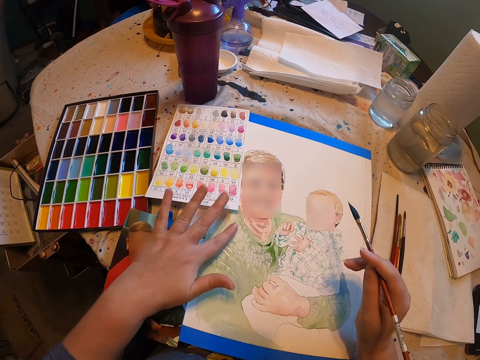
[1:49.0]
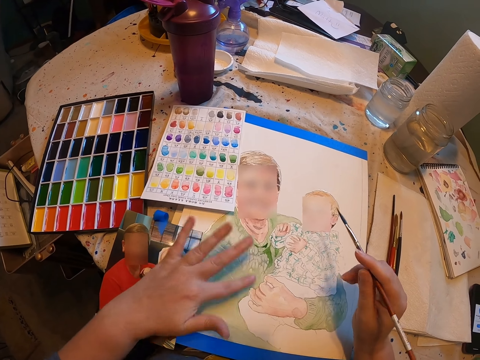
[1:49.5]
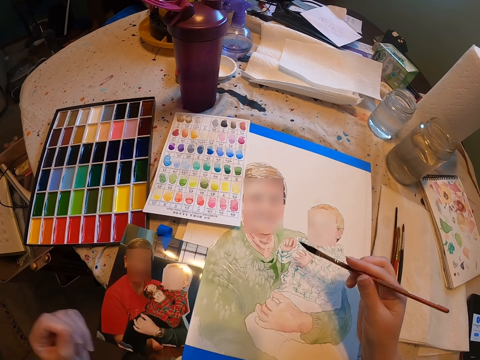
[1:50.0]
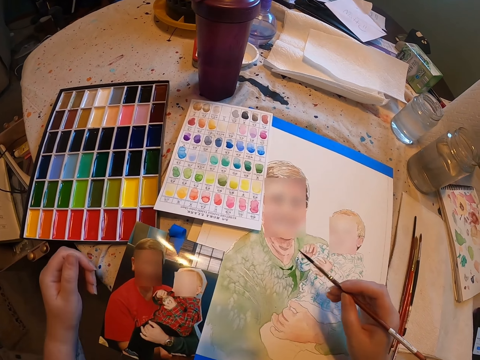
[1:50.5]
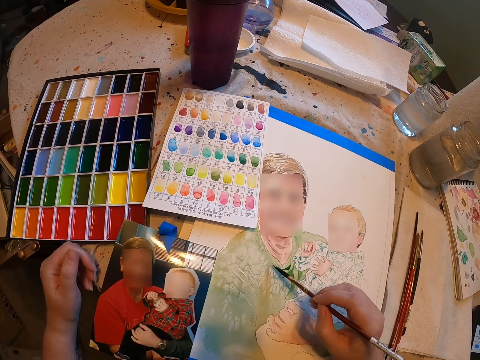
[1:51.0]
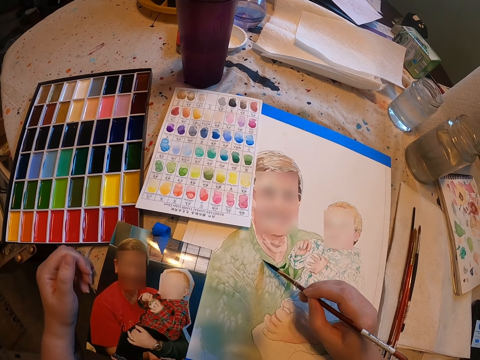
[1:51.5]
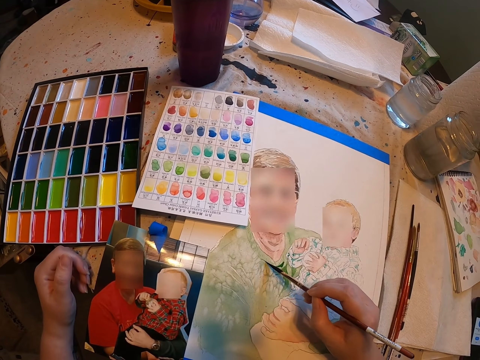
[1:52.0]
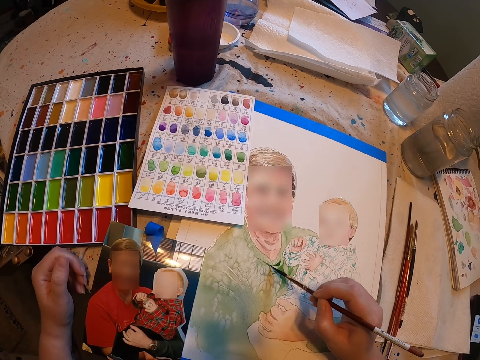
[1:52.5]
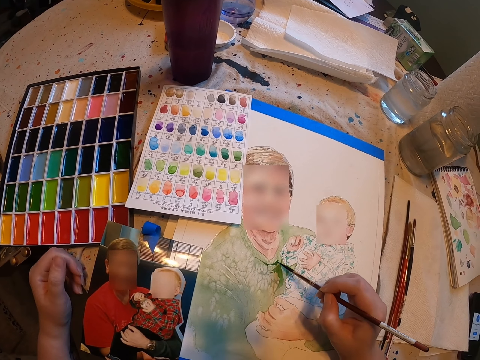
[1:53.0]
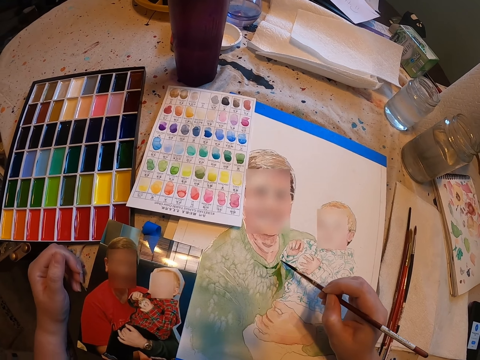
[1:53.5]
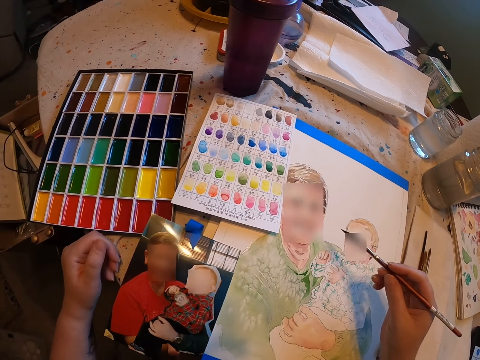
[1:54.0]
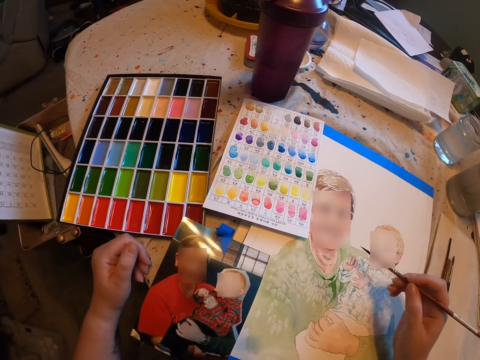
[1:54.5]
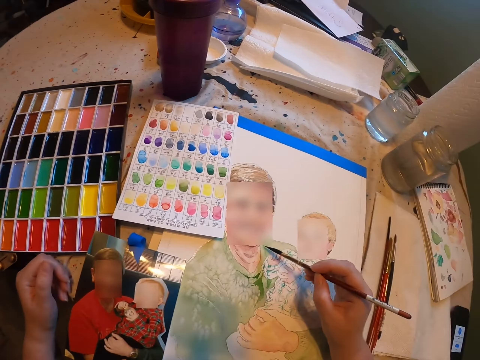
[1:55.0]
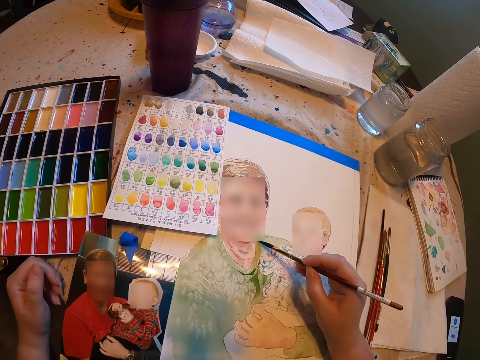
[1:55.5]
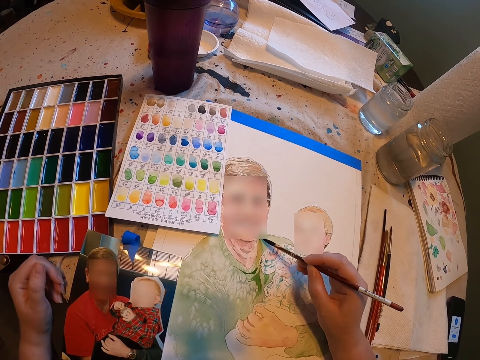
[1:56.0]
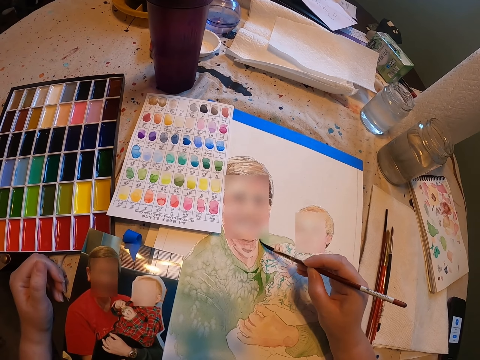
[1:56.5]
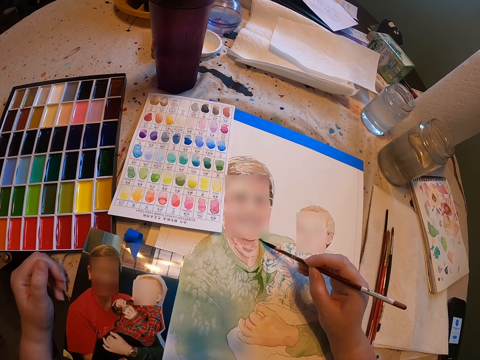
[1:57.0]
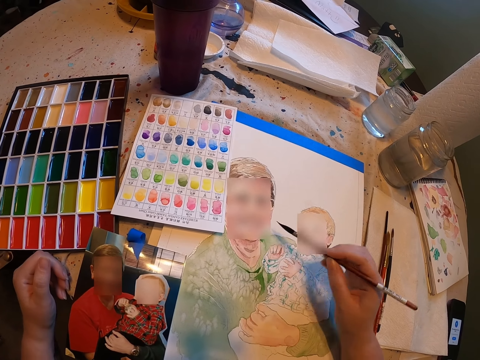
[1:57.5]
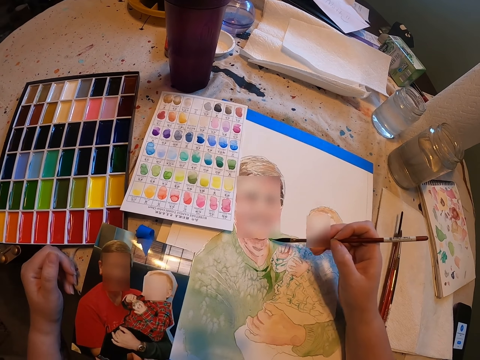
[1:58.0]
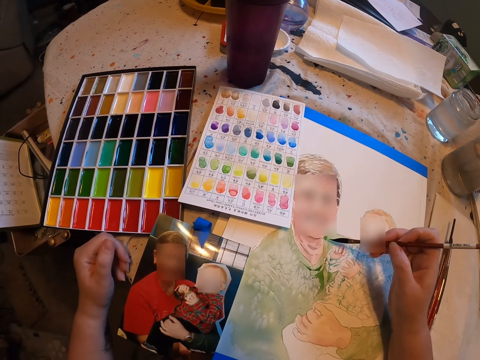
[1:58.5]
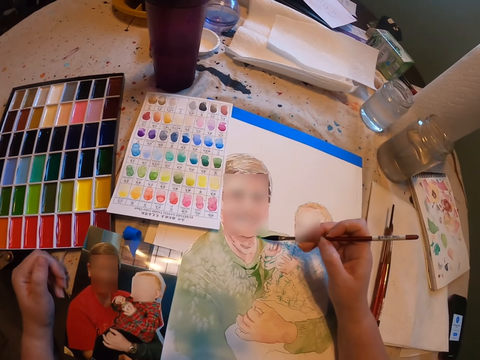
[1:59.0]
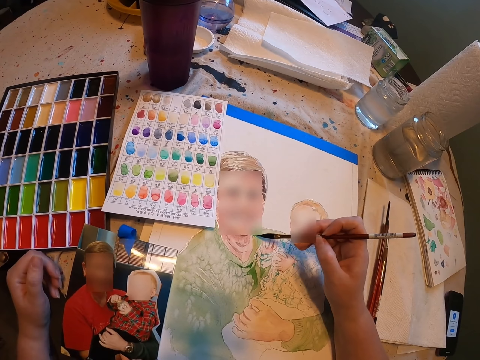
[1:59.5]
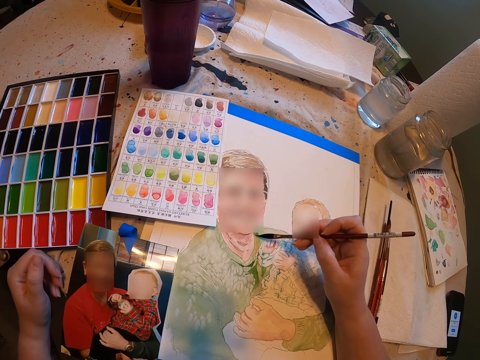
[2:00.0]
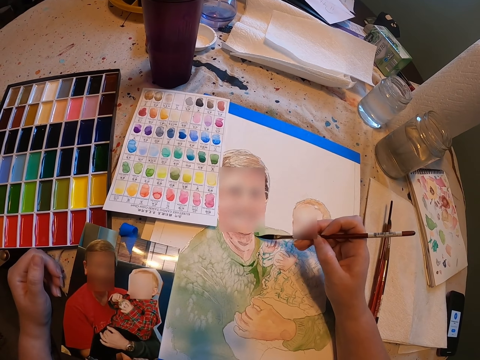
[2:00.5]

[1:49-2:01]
The camera wearer rubs the drawing paper using their hand. They remove their hand from the drawing paper. They paint the drawing on the drawing paper.

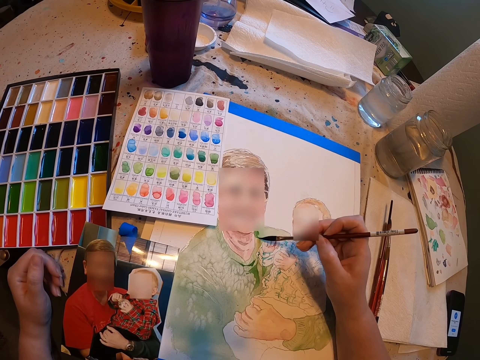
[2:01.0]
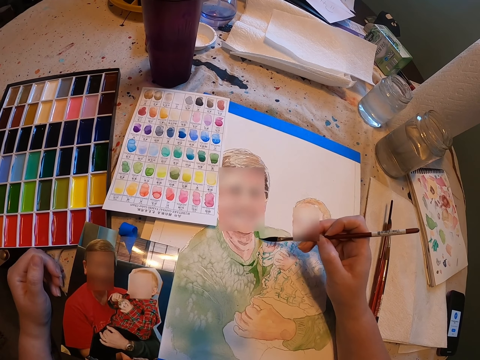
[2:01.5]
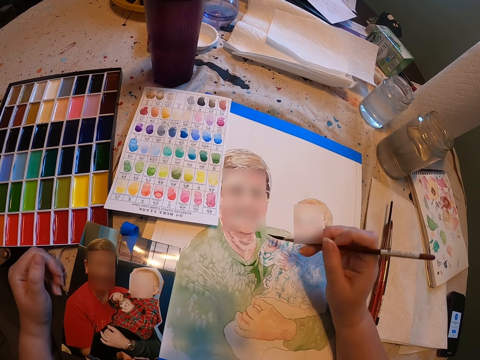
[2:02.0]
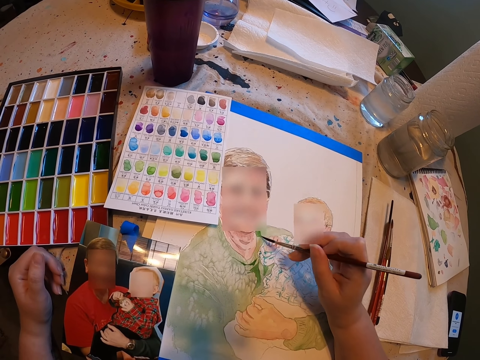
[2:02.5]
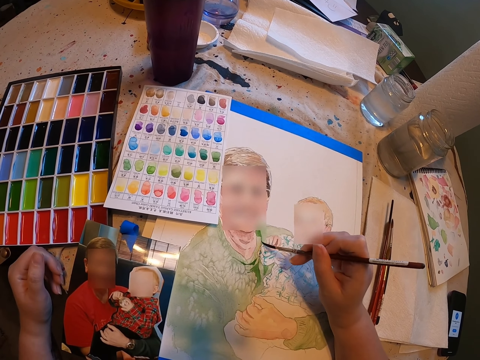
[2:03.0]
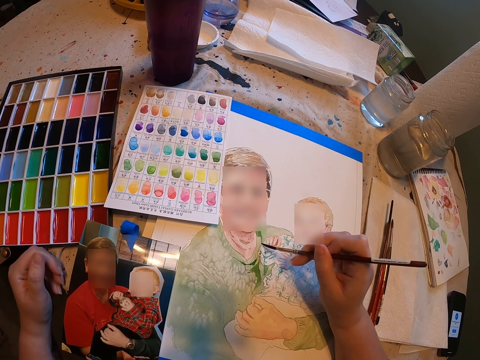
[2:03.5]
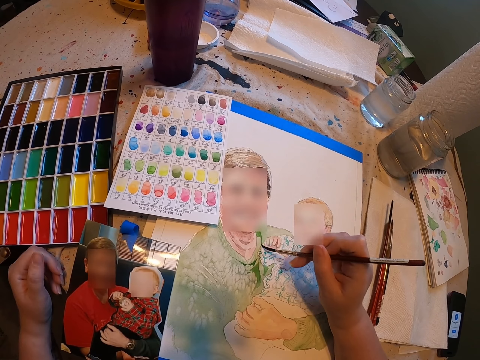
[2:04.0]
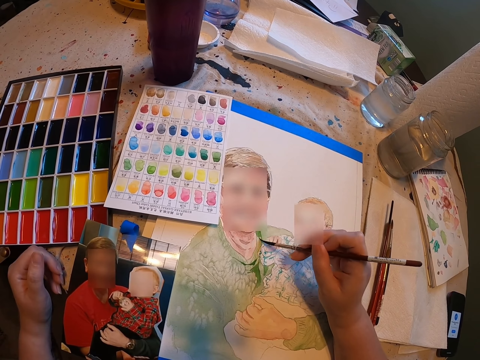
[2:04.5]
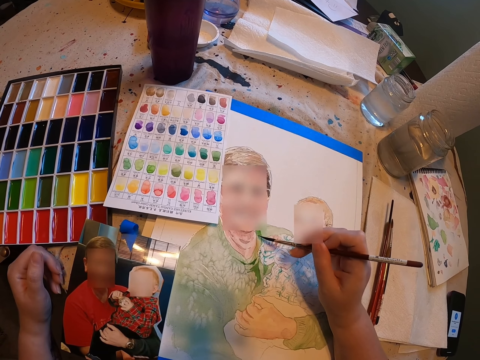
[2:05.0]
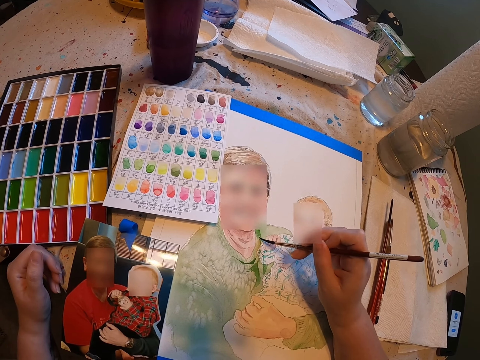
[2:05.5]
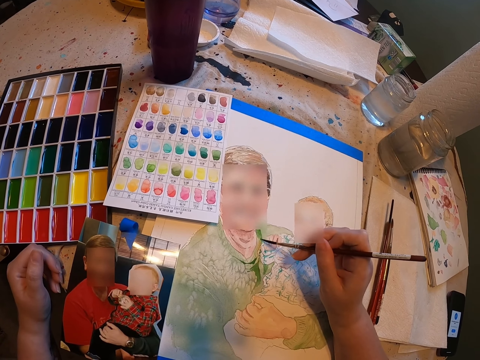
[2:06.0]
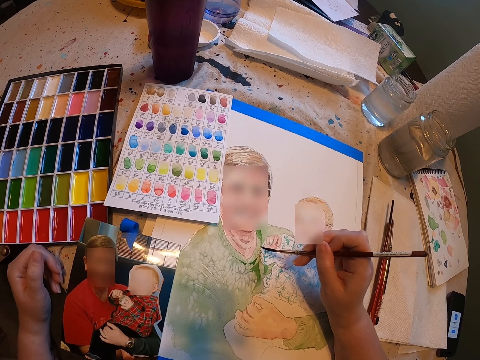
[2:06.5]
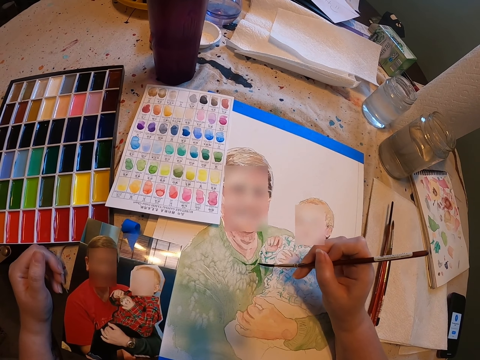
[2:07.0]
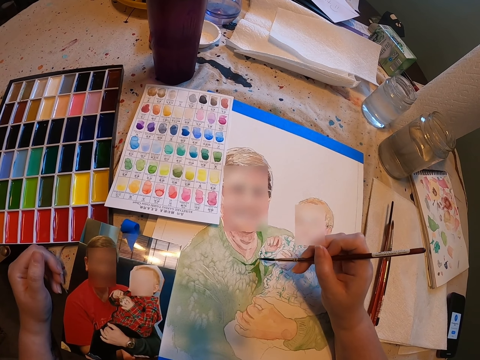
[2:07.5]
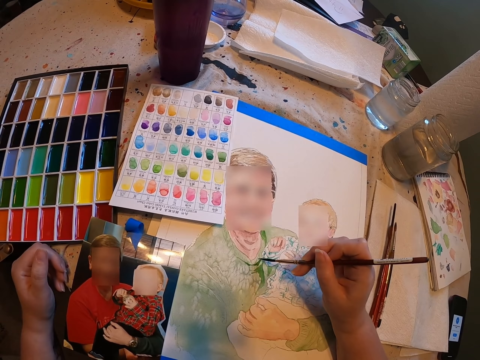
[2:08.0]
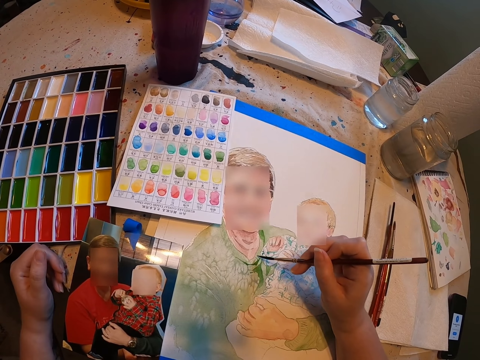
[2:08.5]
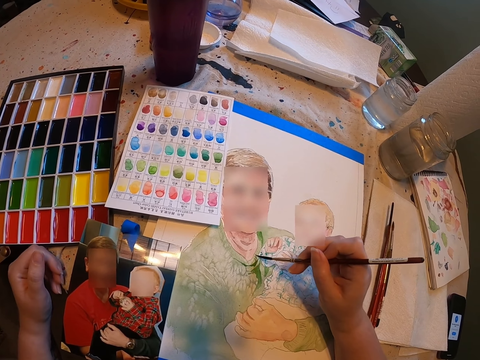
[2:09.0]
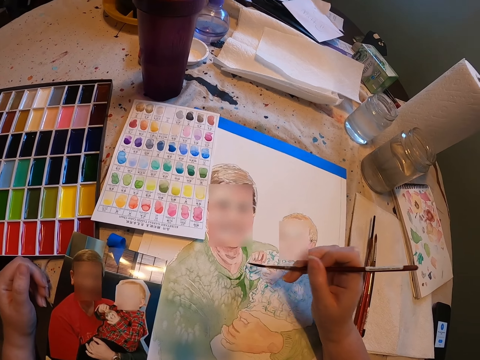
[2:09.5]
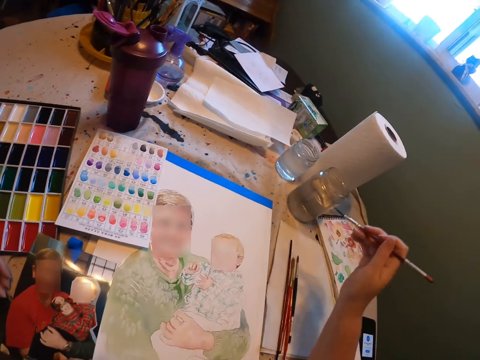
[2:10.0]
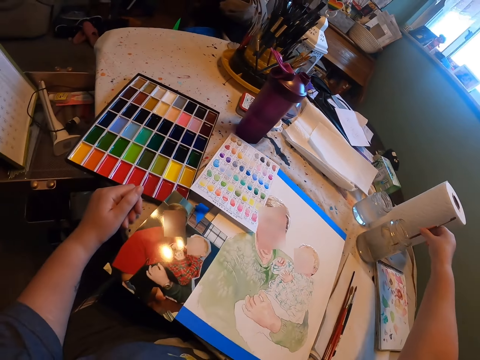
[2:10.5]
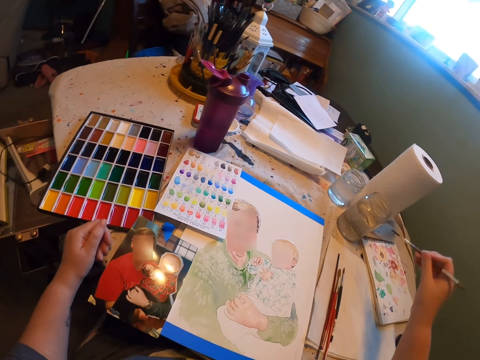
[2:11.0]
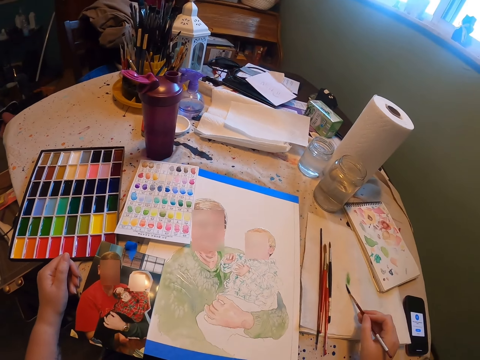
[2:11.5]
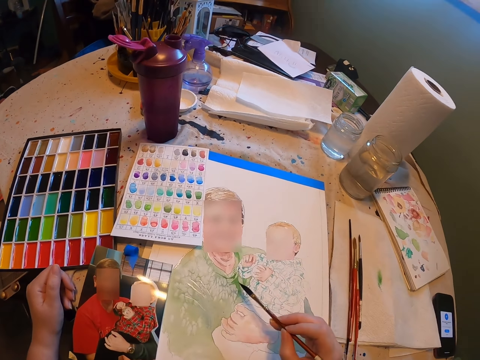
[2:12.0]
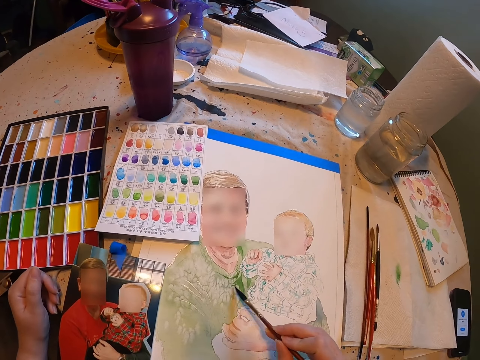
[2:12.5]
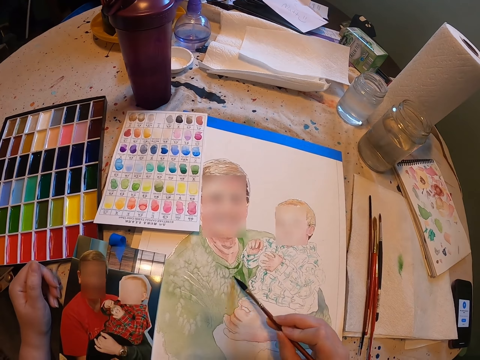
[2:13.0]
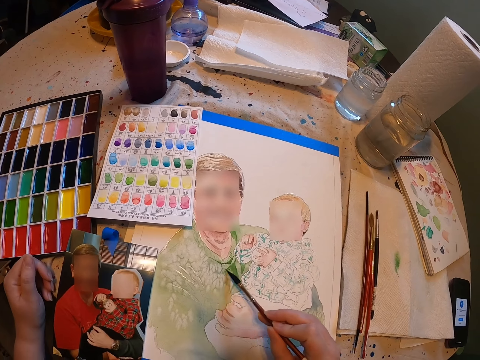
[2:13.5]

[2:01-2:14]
The camera wearer removes the paint brush from the drawing paper. They dip the paint brush in water in the jar. They remove the paint brush from the water. They rub the paint brush on a paper. They move their hand. They paint the drawing on the drawing paper.

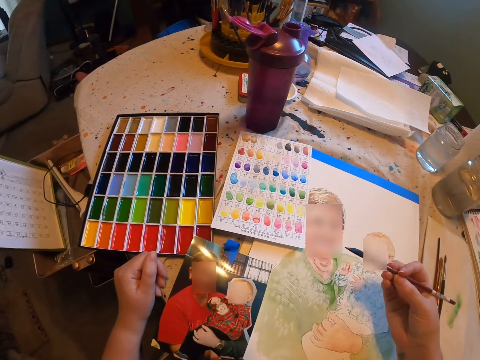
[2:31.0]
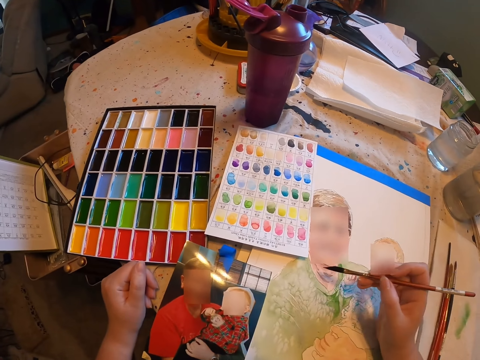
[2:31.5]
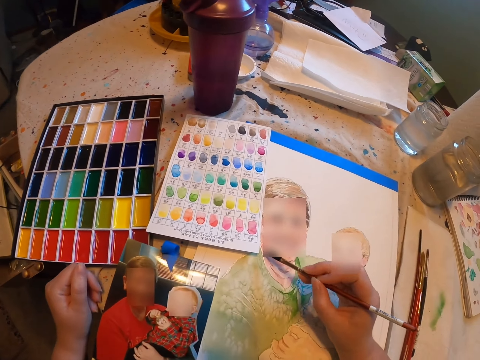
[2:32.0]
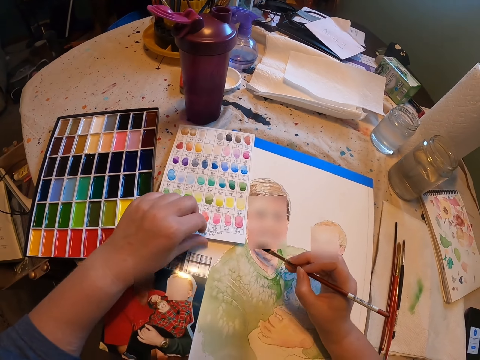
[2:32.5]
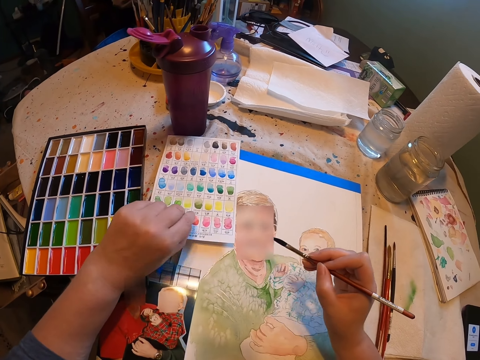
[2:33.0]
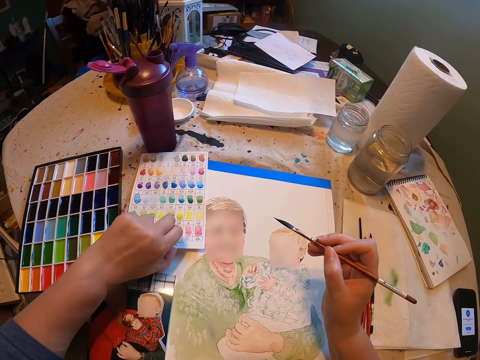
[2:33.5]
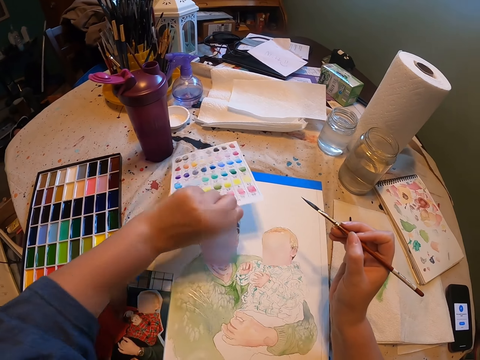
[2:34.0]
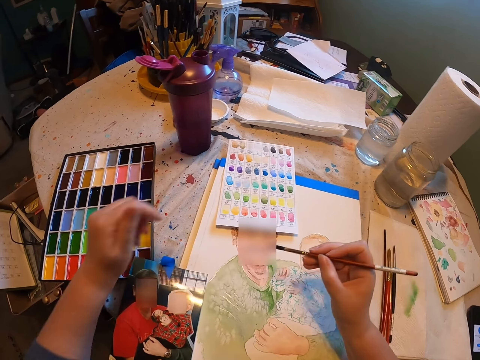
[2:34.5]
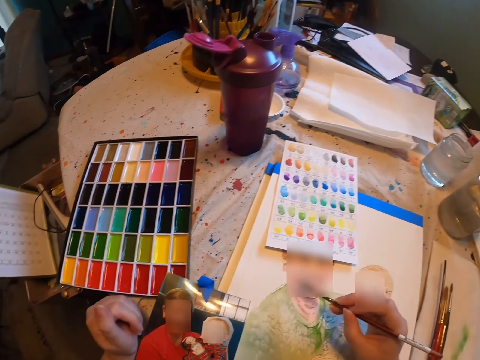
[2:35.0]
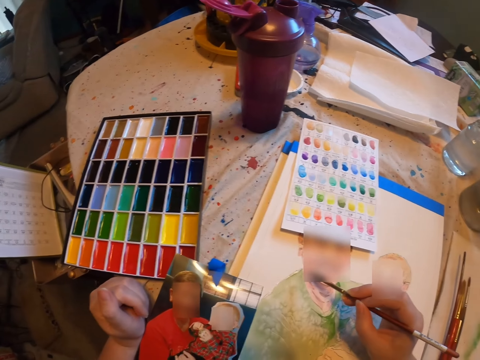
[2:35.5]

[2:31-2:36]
The camera wearer looks at the drawing. They move their hand, move the color paper, pick the color paper, and place the color paper on the table. They look at the picture. They paint the drawing on drawing paper.
